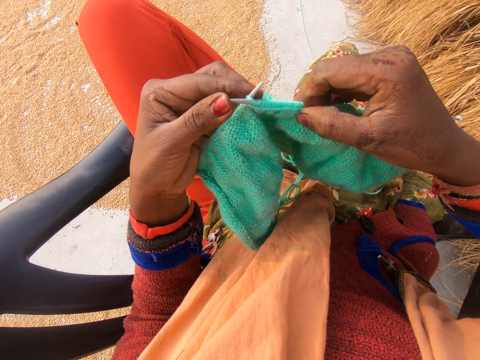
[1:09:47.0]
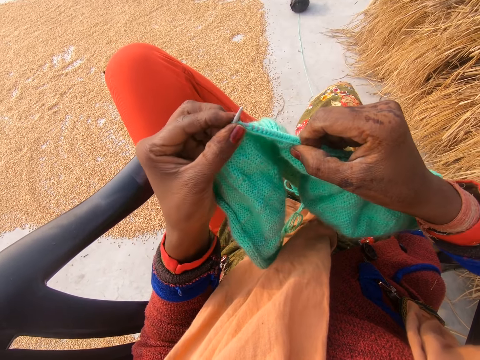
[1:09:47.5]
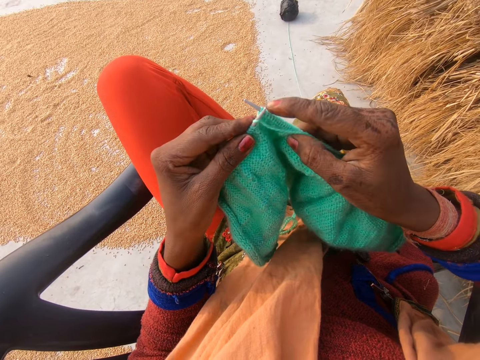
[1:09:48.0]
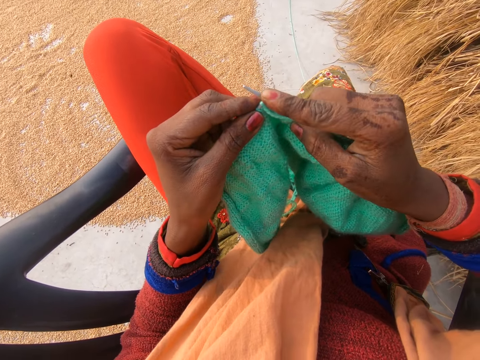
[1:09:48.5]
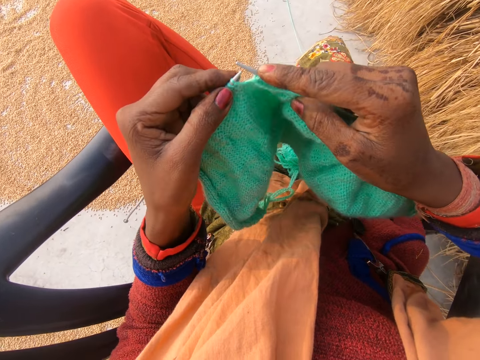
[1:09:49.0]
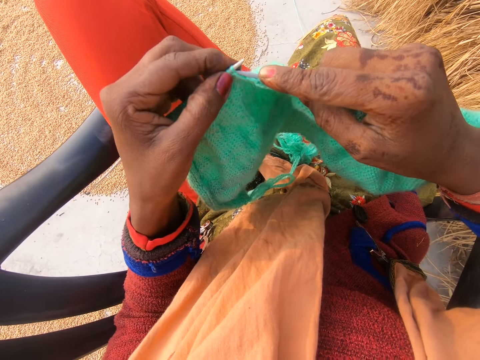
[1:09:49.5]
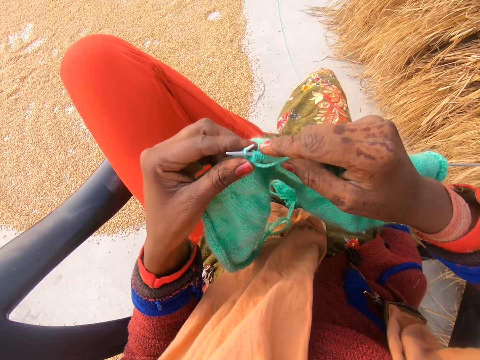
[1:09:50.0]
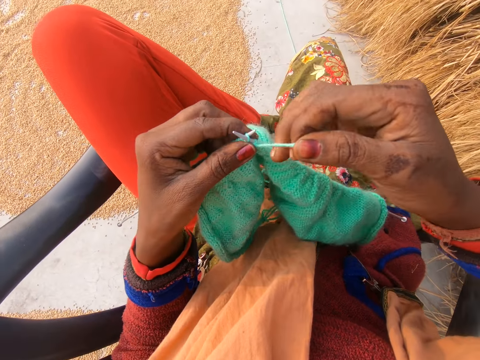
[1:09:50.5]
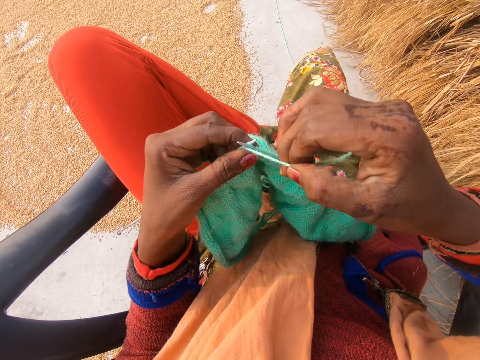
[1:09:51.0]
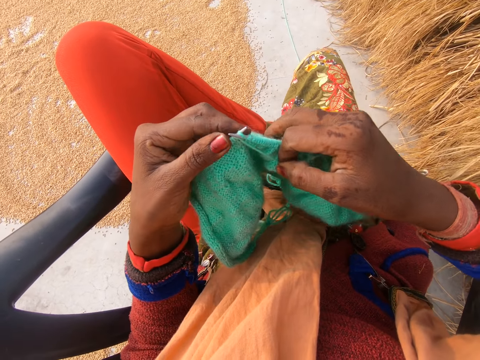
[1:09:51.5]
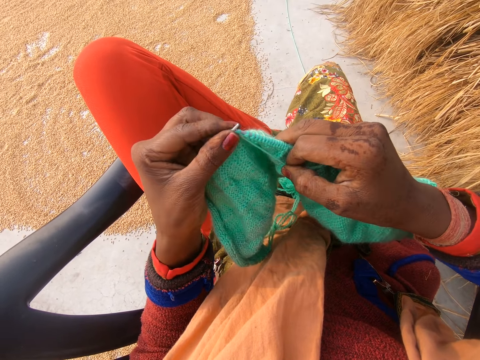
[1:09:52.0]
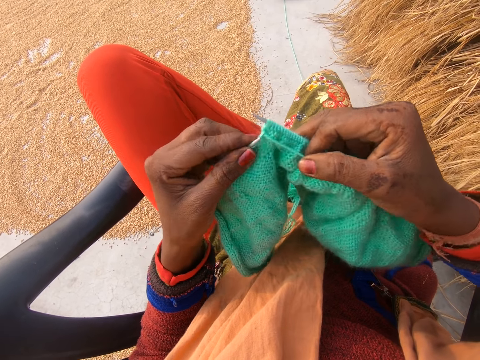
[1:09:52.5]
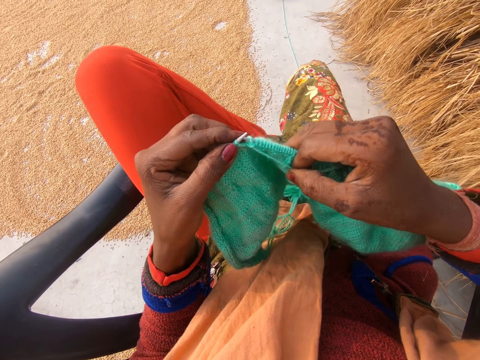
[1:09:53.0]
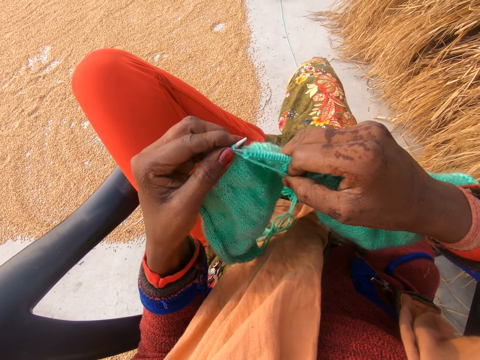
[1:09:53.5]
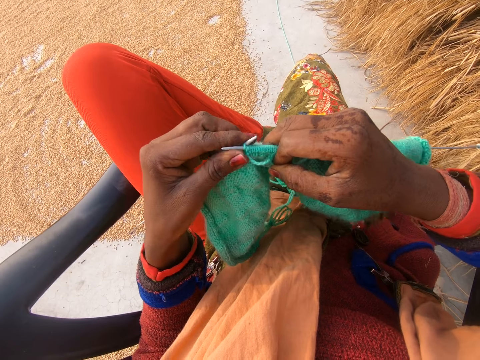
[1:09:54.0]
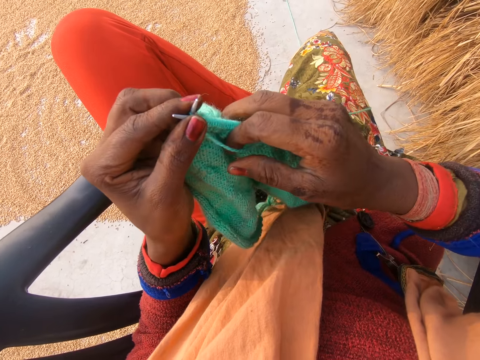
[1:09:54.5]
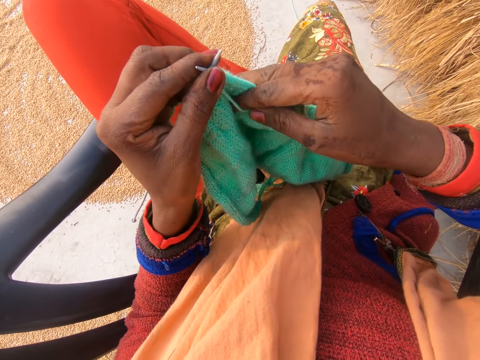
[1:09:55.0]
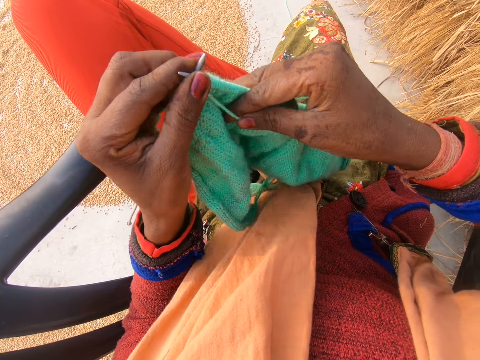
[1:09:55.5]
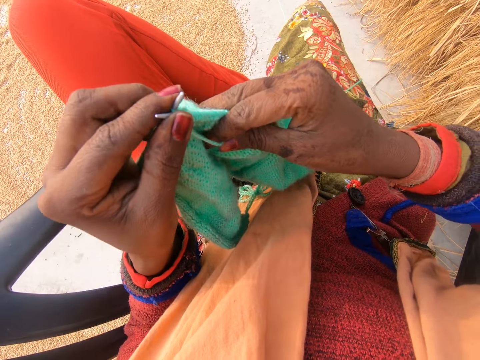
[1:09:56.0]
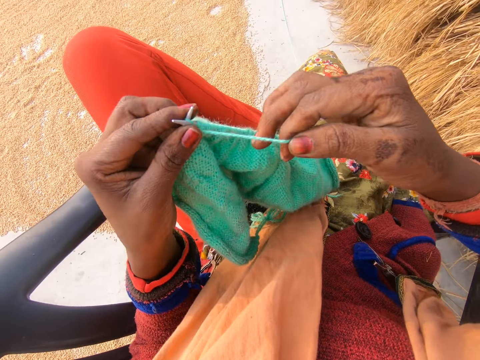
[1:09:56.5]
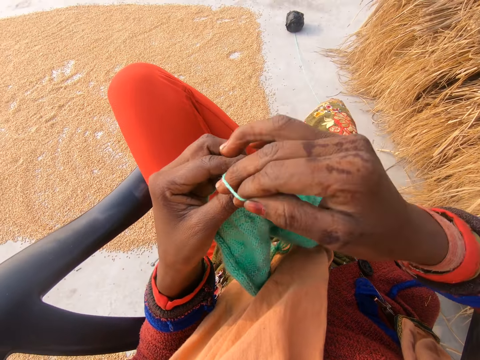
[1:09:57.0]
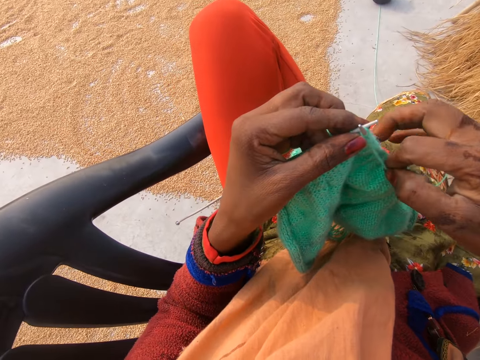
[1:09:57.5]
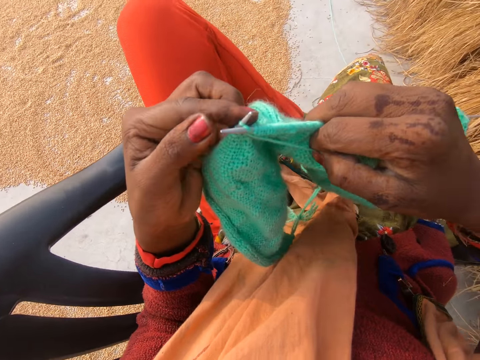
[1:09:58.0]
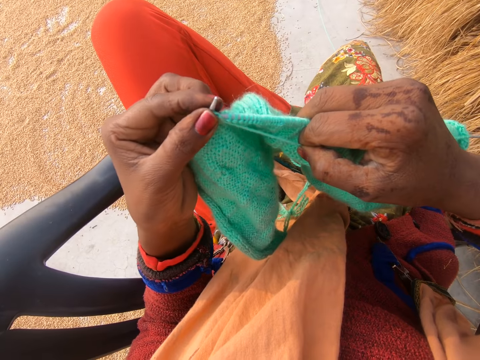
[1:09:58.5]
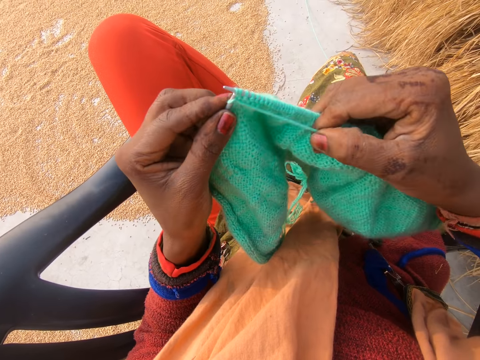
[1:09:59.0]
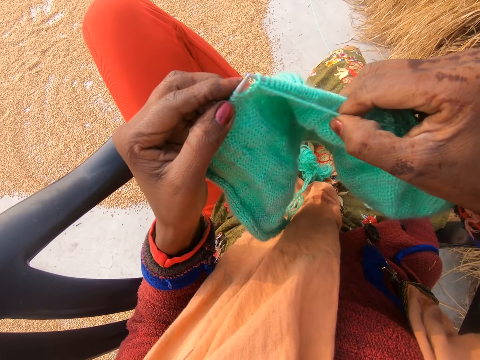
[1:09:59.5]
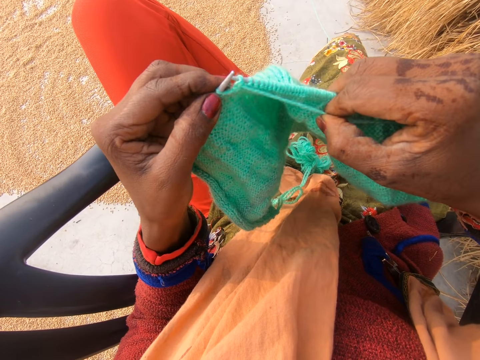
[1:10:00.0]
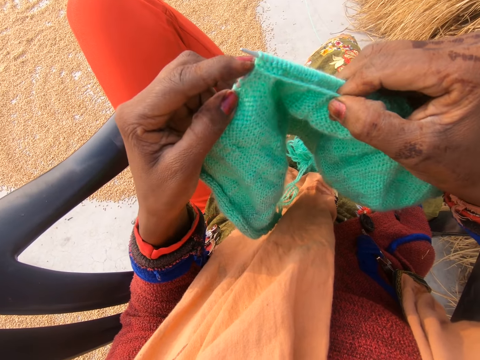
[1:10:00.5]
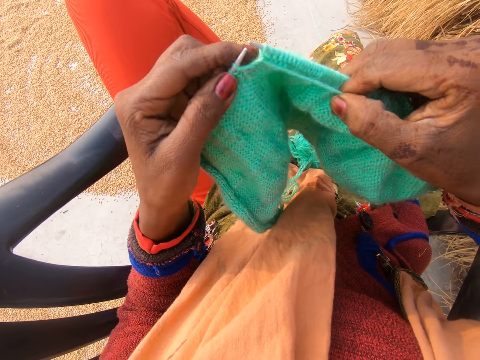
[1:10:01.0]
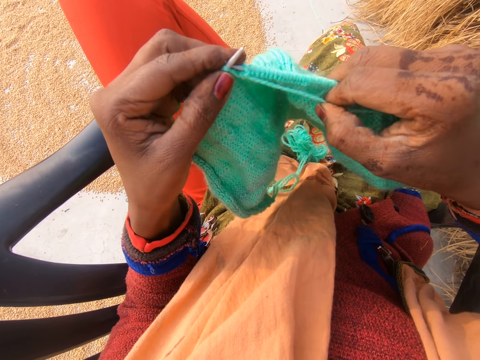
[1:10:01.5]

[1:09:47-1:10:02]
The camera wearer presses the knitting needle with a finger. She knits a fabric with knitting needles. She rotates the knitting thread around the knitting needle. She knits the fabric with the knitting needles. She presses the knitting needle on her lap. She rotates the knitting thread around the knitting needle. She knits the fabric with the knitting needles.

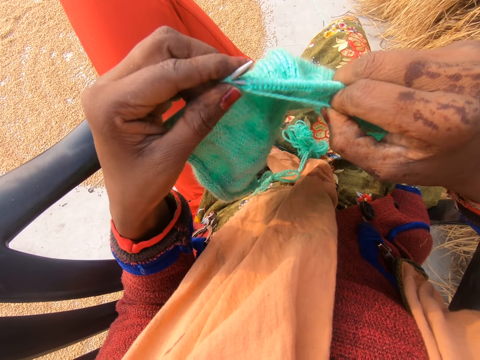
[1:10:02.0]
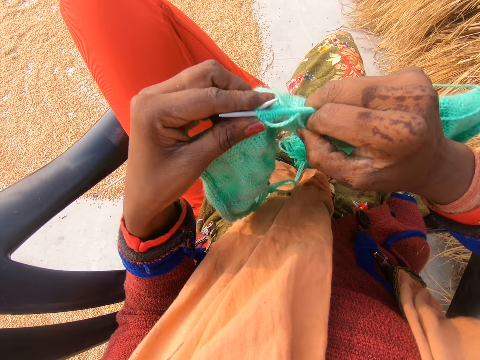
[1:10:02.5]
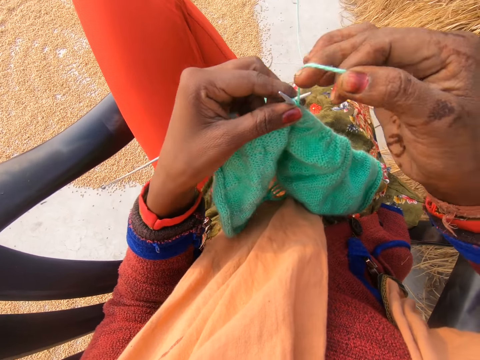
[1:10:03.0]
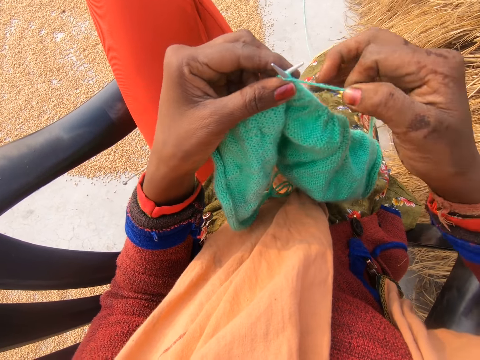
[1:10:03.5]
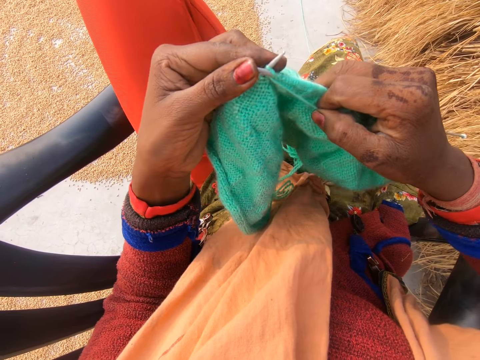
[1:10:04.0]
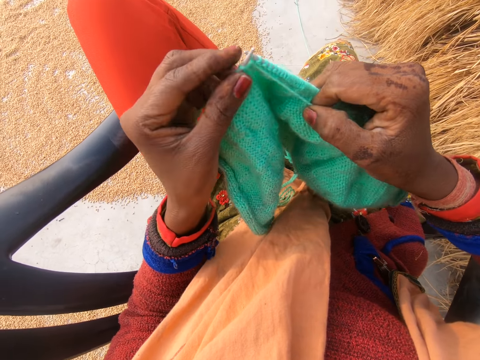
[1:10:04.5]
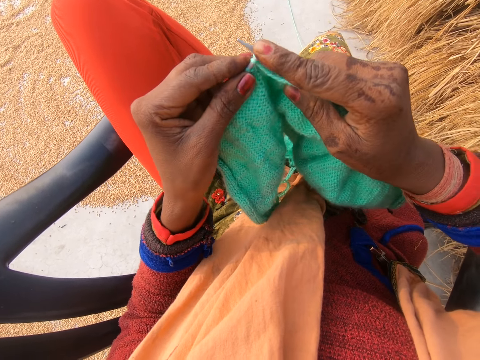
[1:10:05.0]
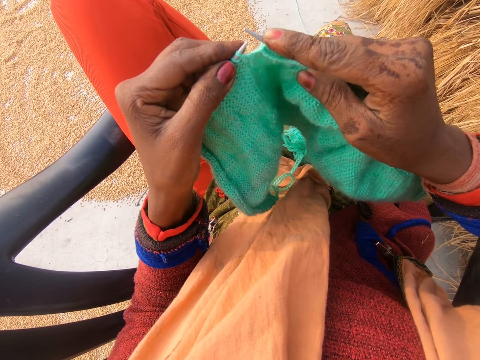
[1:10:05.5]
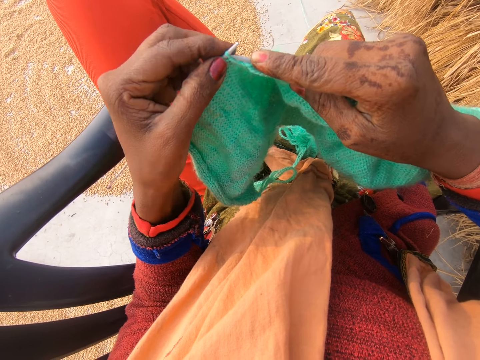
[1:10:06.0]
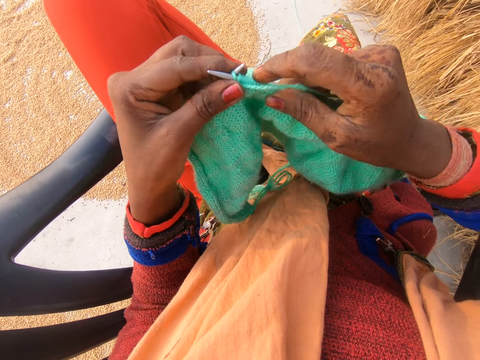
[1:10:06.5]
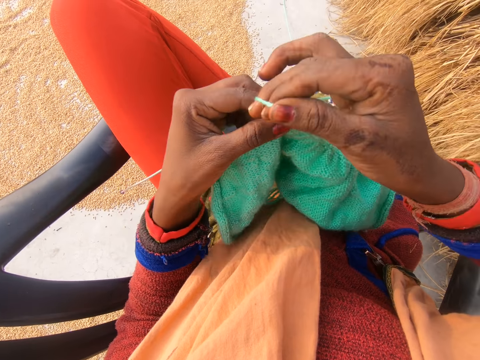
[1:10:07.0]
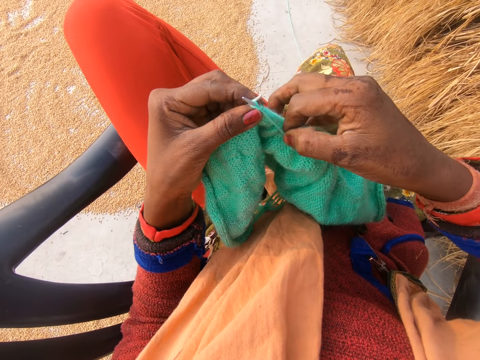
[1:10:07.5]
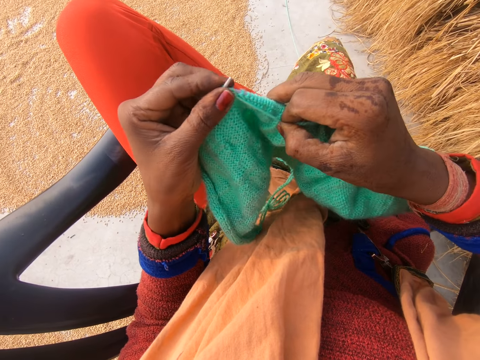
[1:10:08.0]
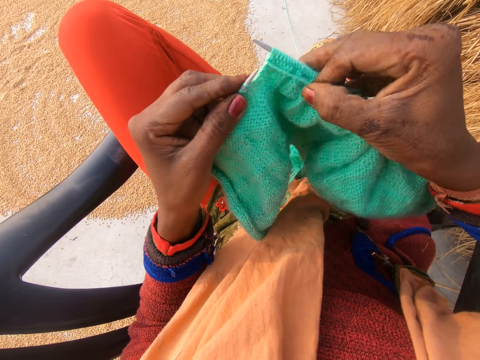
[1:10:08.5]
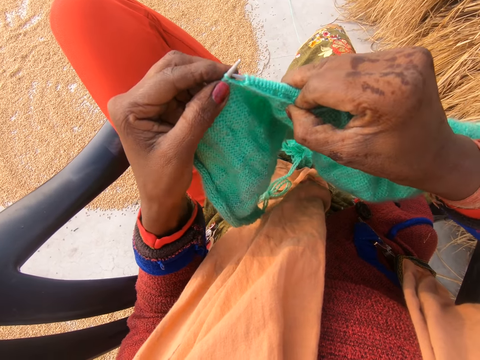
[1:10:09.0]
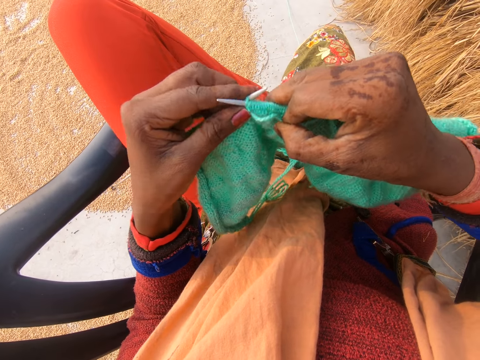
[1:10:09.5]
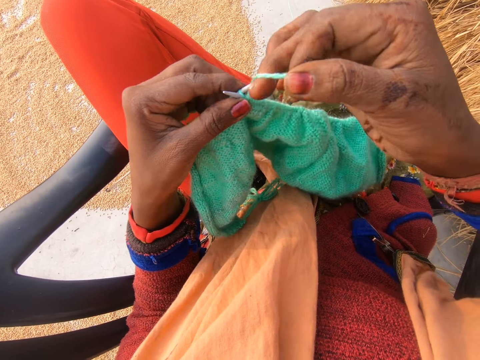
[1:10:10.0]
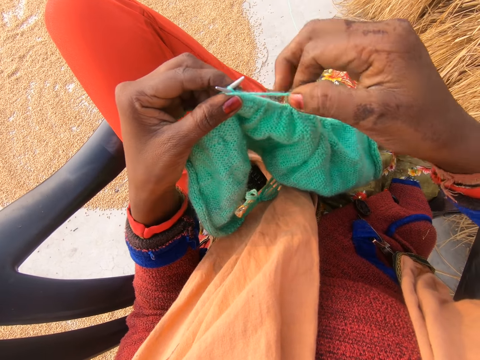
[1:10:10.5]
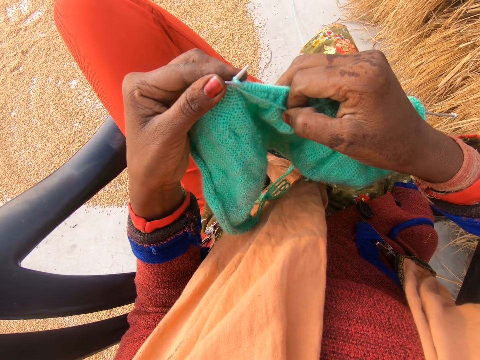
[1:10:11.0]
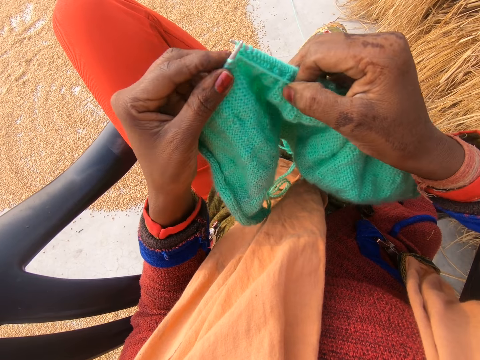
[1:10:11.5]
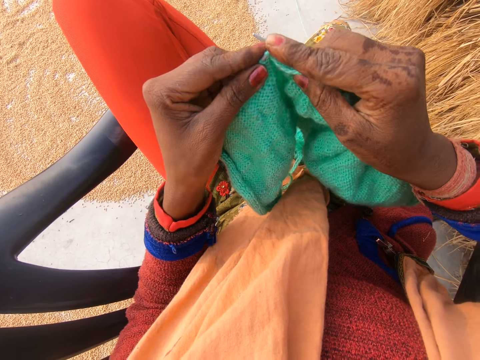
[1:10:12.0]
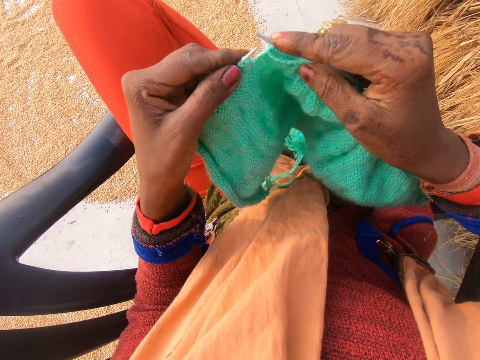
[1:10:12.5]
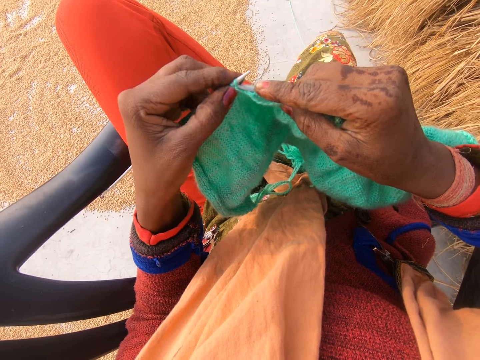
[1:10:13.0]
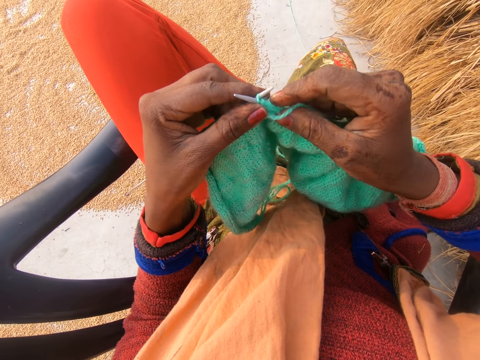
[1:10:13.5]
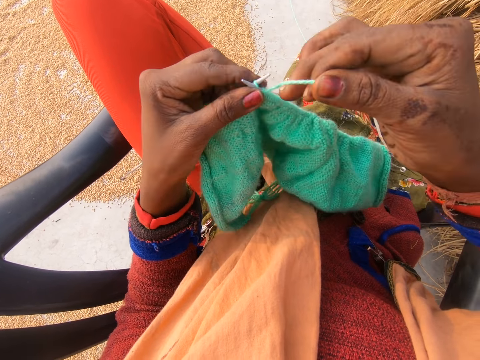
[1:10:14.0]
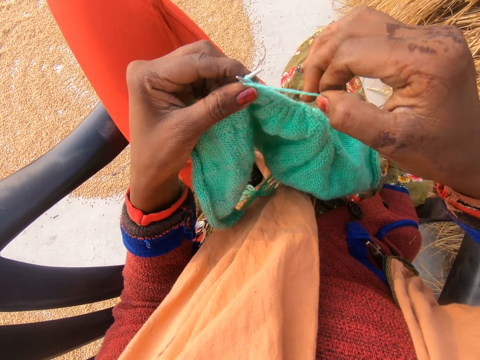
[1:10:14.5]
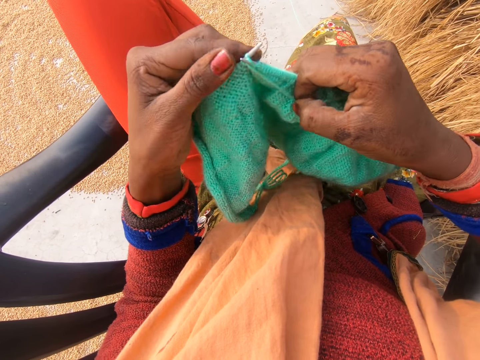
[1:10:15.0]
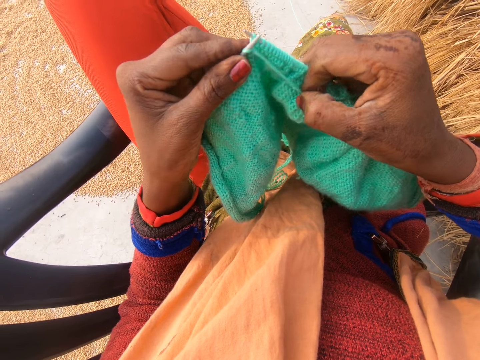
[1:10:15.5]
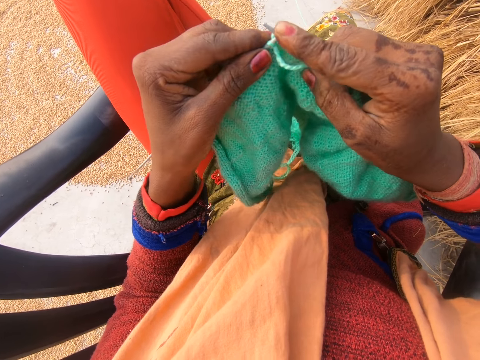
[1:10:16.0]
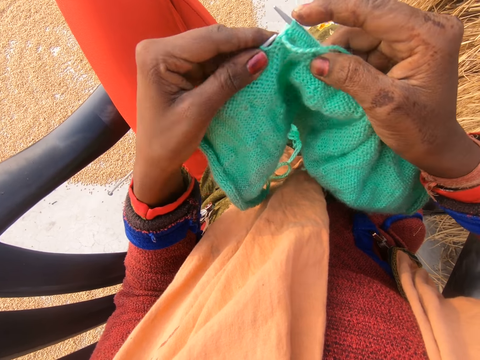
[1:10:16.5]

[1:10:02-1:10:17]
The camera wearer rotates the knitting thread around the knitting needle. They knit a fabric with knitting needles. They press the knitting needle with a finger. They knit the fabric with the knitting needles. They rotate the knitting thread around the knitting needle. They knit the fabric with the knitting needles. They rotate the knitting thread around the knitting needle. They knit the fabric with the knitting needles. They press the knitting needle with a finger. They knit the fabric with the knitting needles. They rotate the knitting thread around the knitting needle. They knit the fabric with the knitting needles. They press the knitting needle with a finger.
